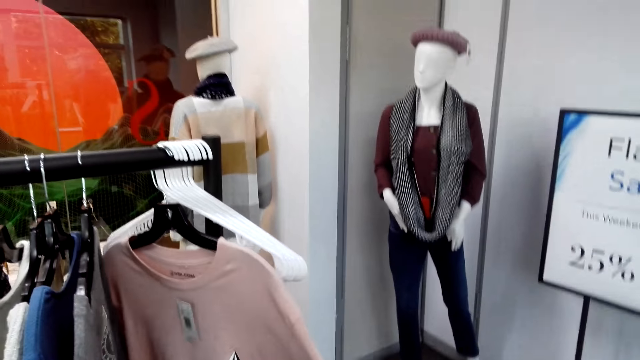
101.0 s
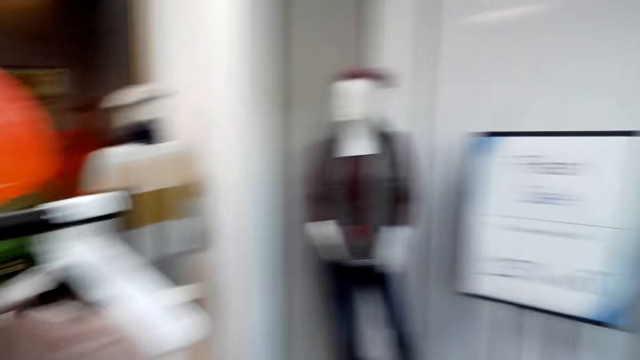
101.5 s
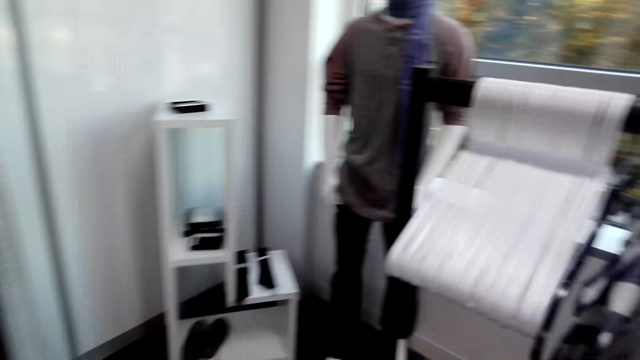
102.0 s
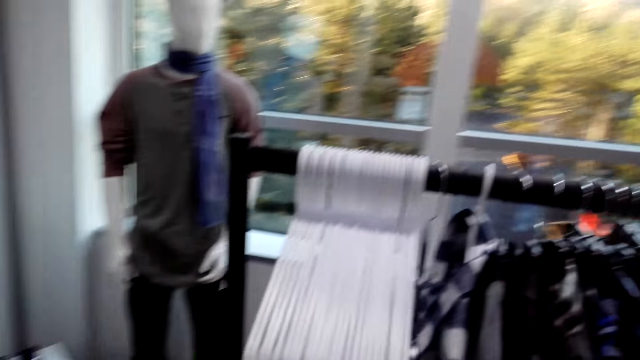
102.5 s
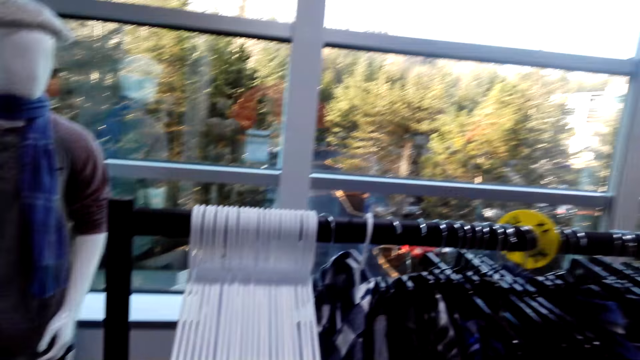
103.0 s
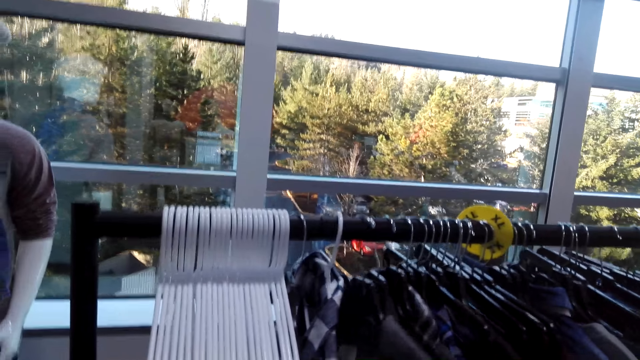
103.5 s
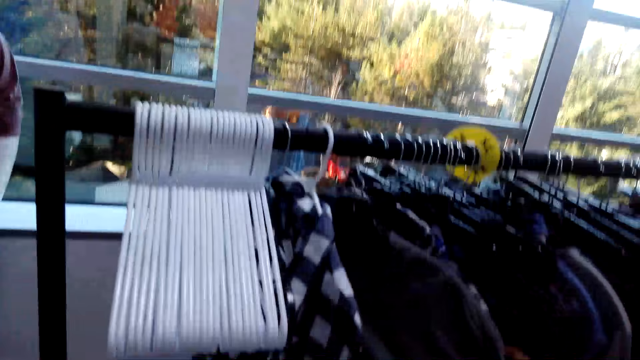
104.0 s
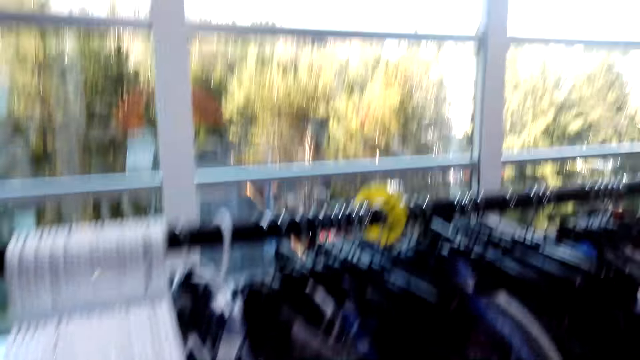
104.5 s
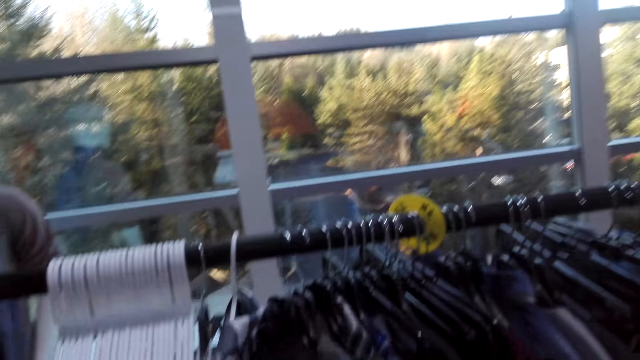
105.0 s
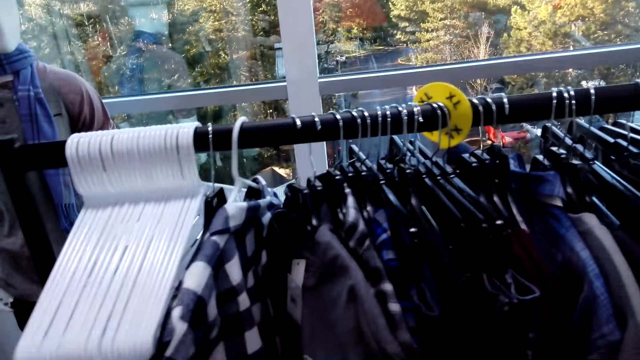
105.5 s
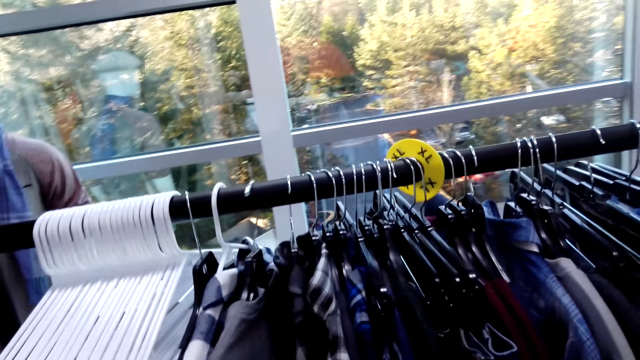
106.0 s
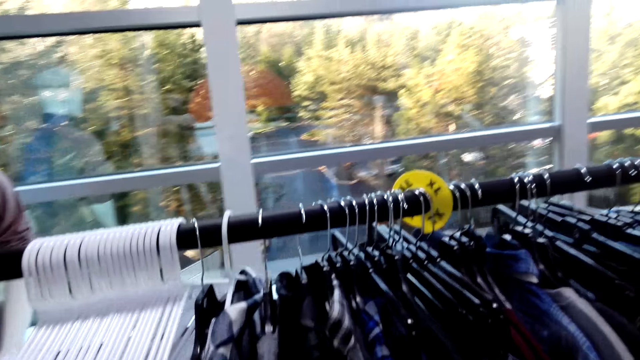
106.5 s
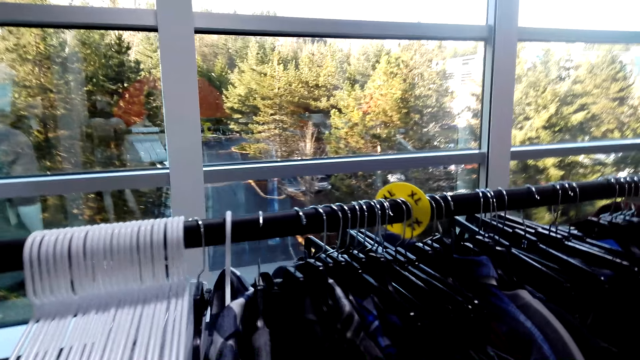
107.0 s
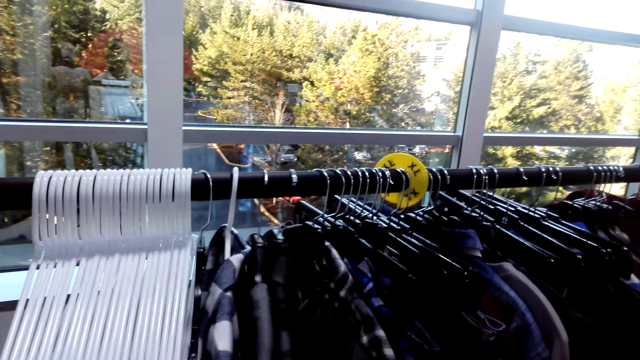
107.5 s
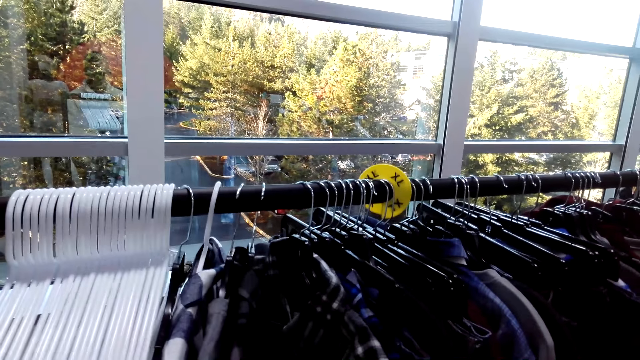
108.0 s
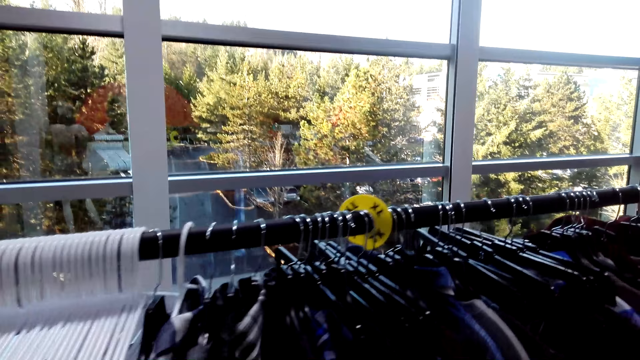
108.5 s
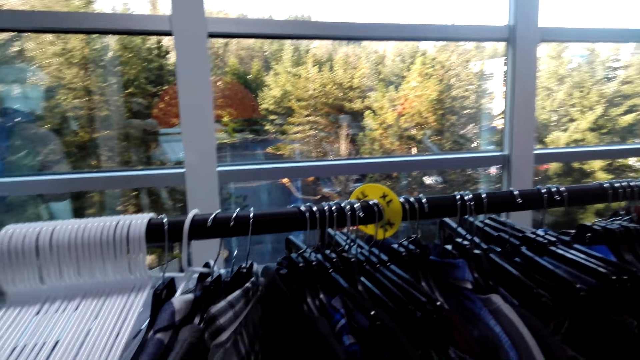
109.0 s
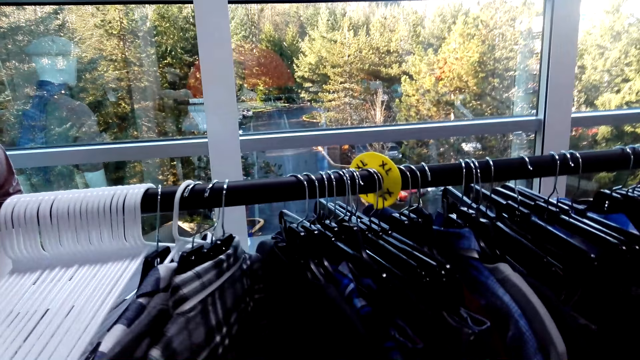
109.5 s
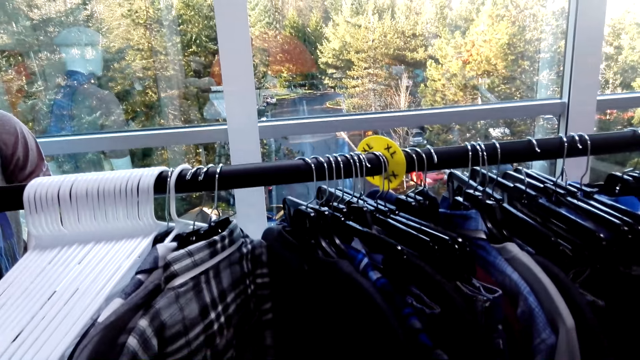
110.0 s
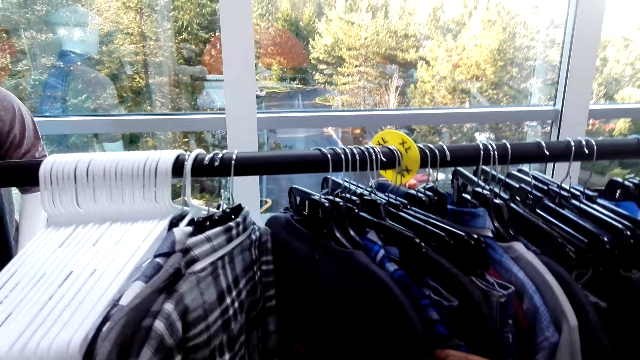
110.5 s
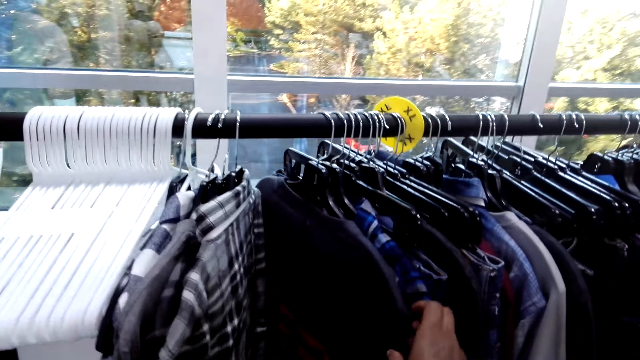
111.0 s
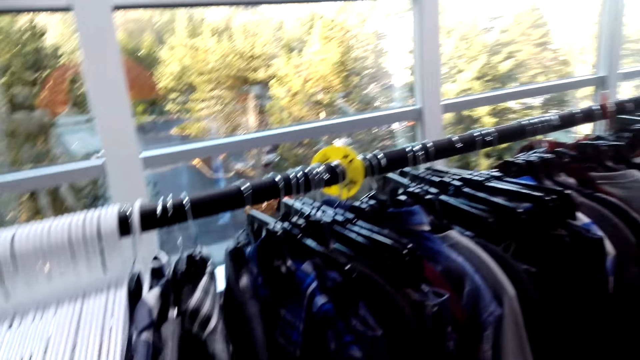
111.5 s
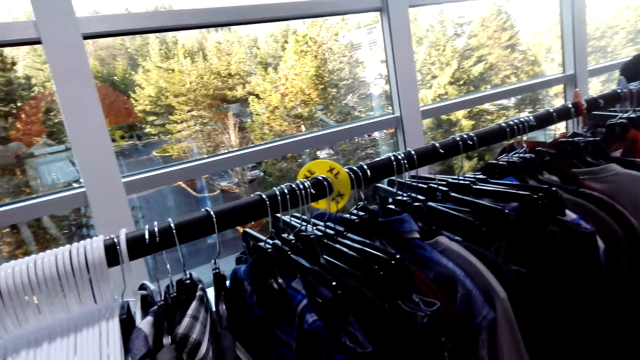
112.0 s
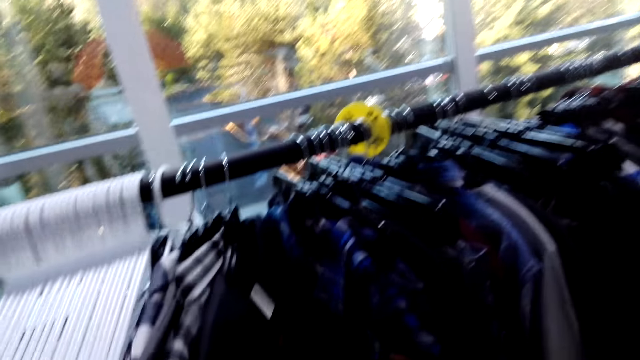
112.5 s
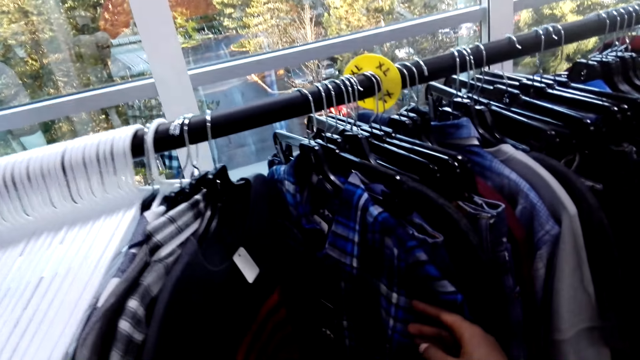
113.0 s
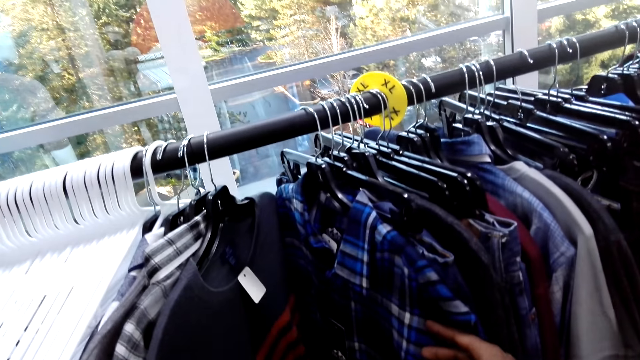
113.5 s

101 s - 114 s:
The camera wearer turns around. They go through clothes on the stand. They check on a shirt at the cloth rack.

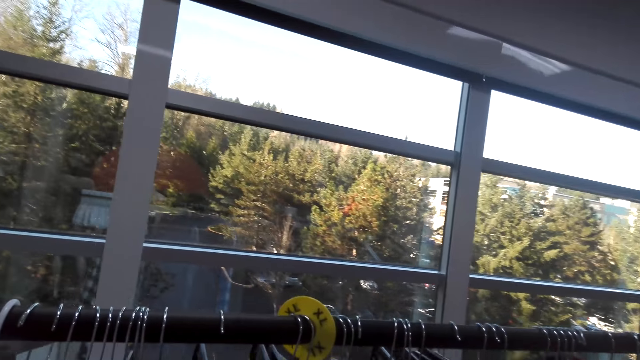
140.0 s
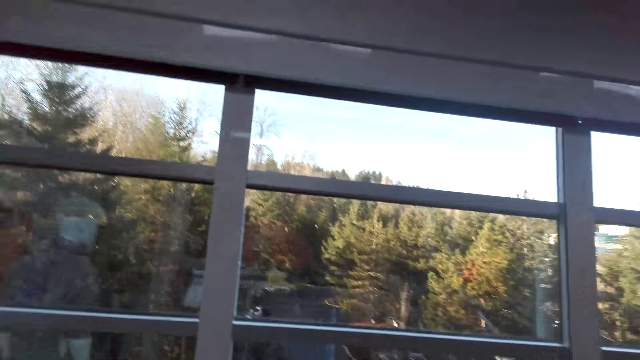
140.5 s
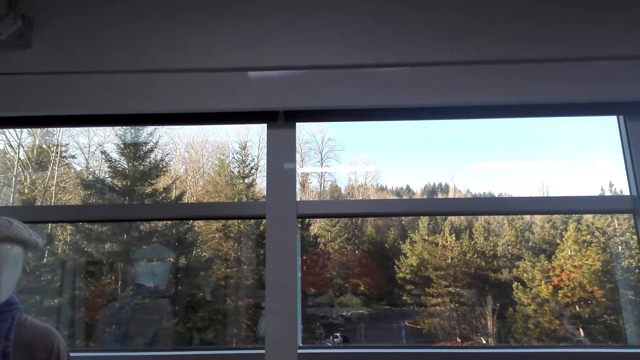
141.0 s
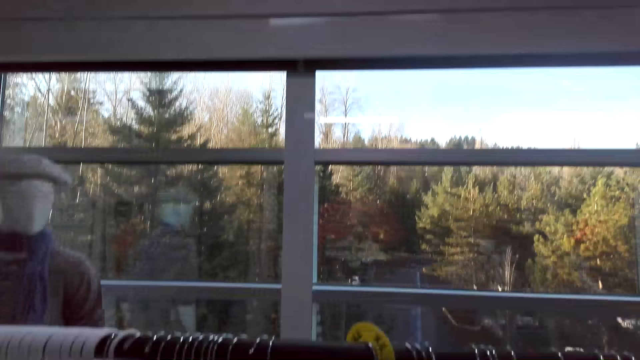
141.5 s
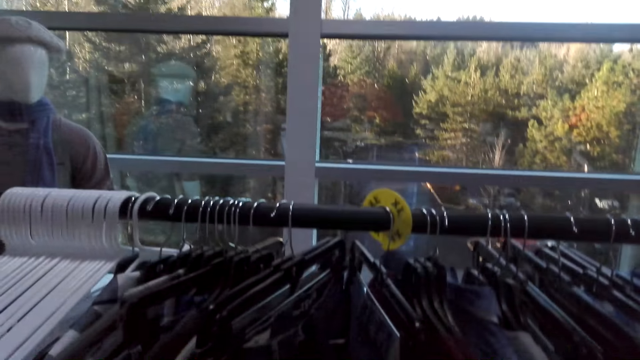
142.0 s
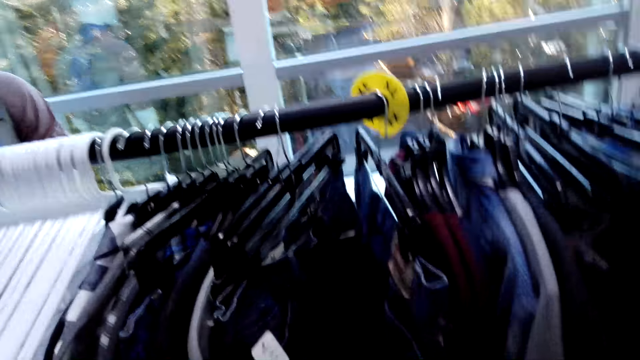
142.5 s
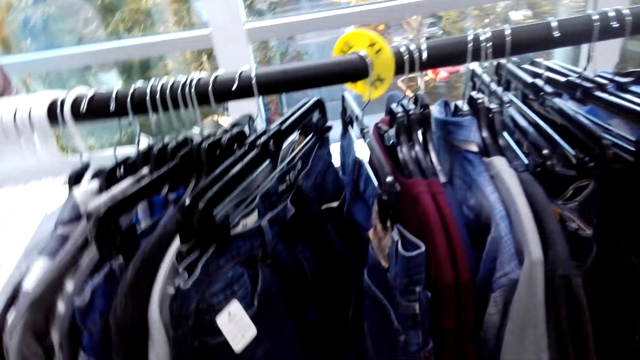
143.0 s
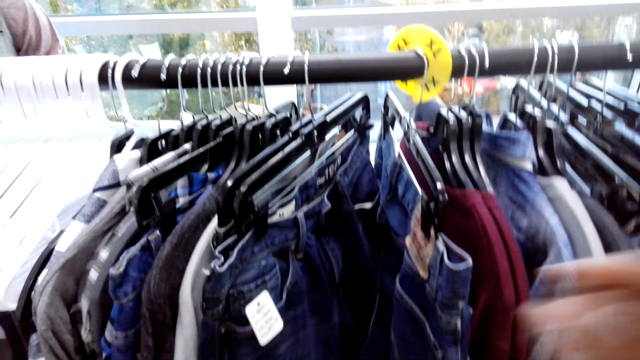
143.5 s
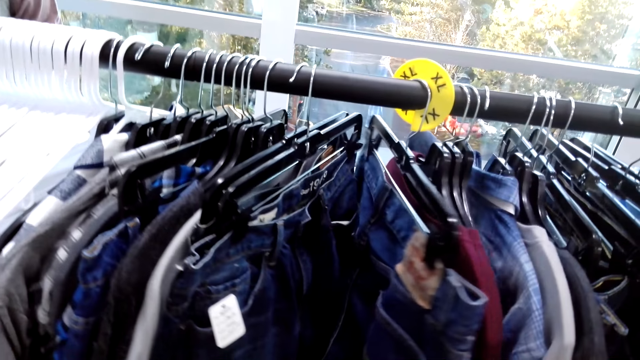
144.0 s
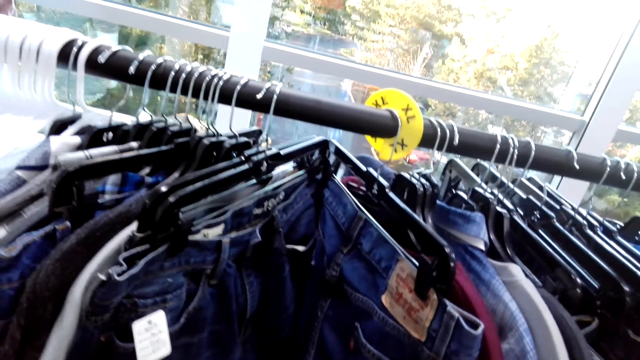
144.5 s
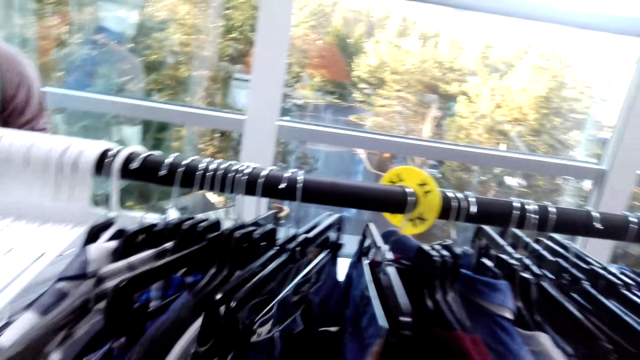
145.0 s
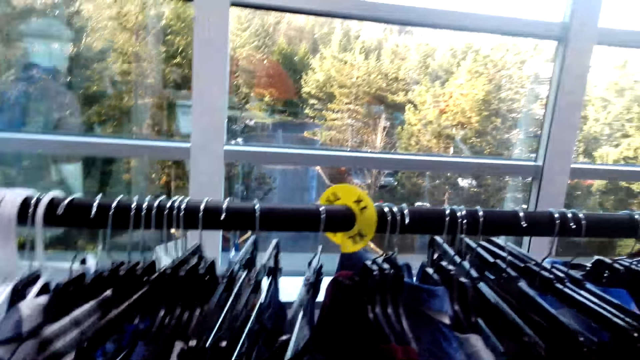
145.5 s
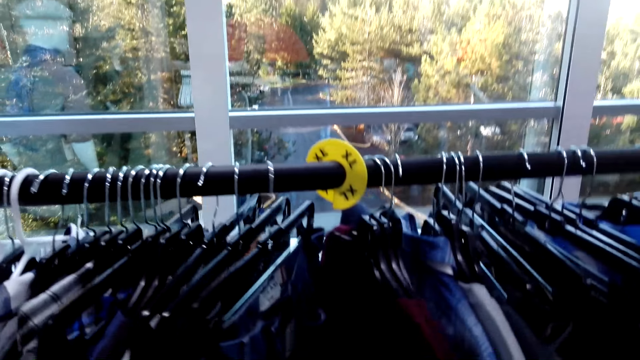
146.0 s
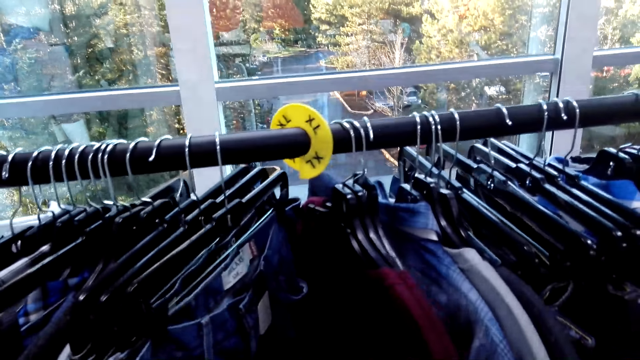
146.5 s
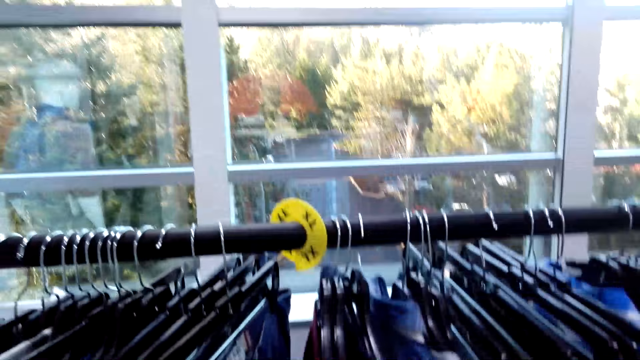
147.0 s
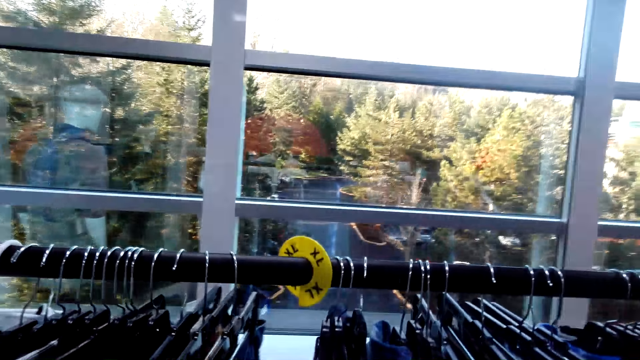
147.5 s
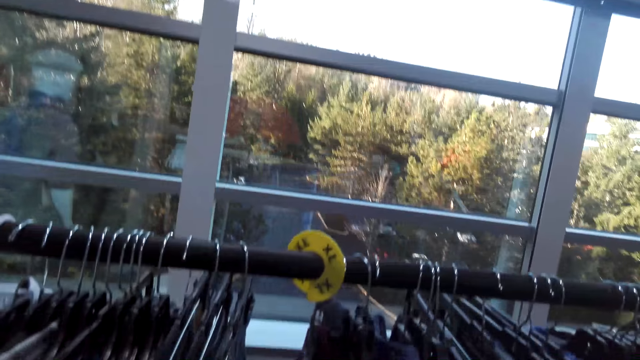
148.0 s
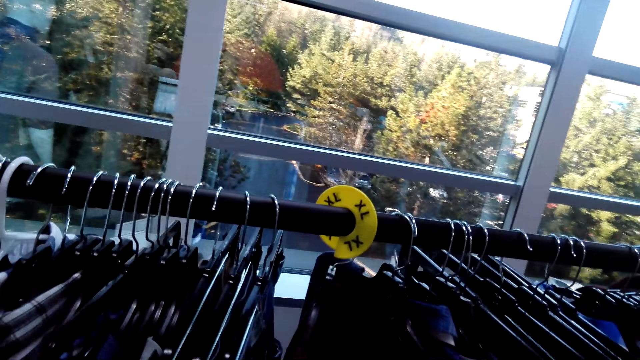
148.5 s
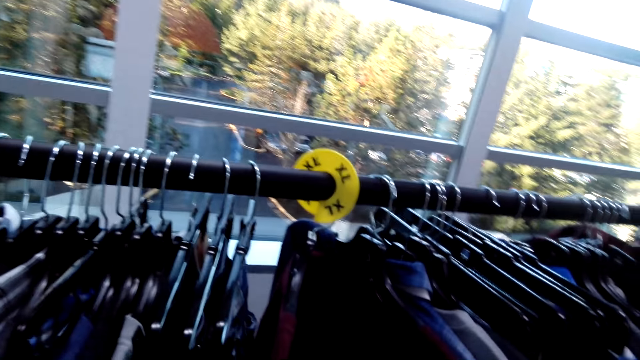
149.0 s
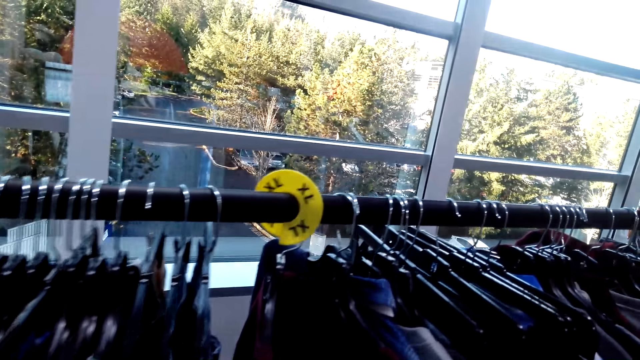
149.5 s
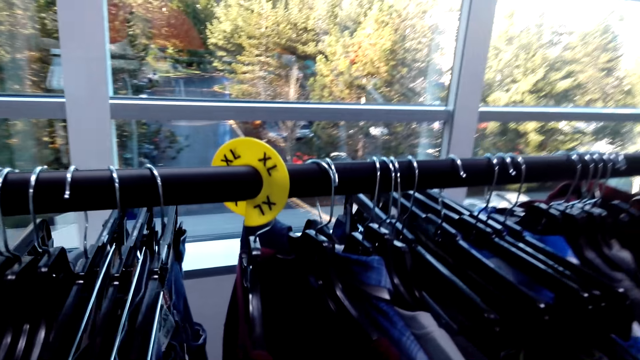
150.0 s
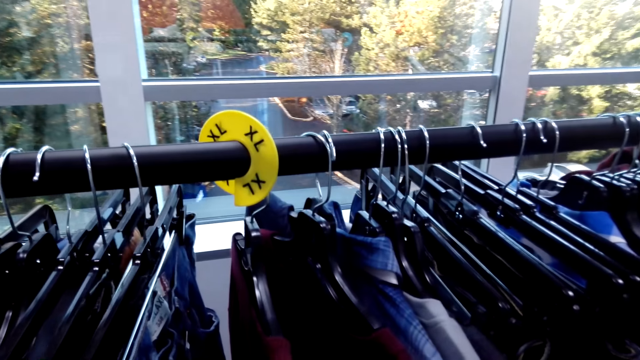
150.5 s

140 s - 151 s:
The camera wearer moves right. They move clothes at the cloth rack.
